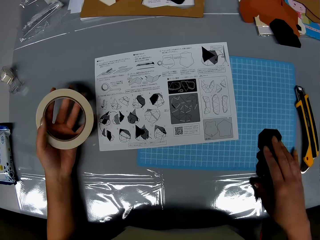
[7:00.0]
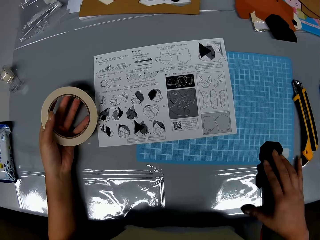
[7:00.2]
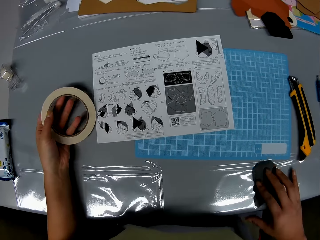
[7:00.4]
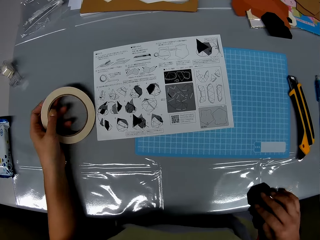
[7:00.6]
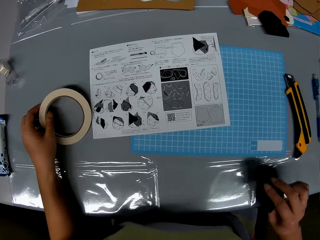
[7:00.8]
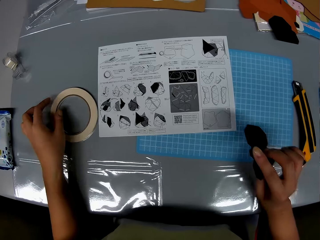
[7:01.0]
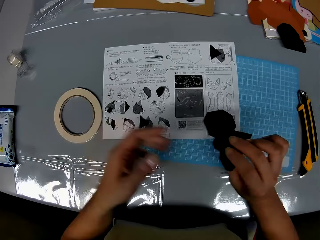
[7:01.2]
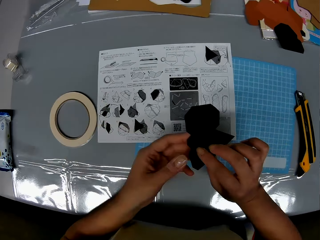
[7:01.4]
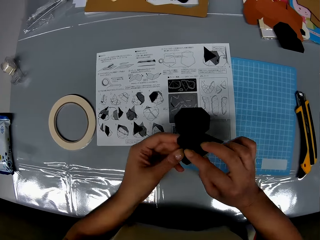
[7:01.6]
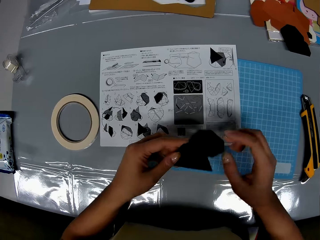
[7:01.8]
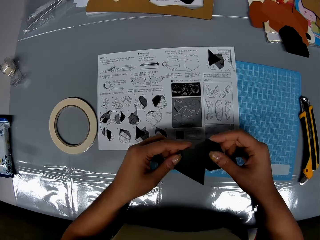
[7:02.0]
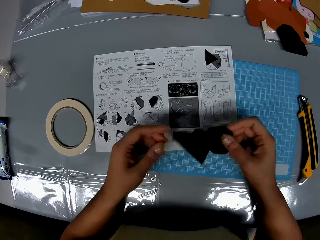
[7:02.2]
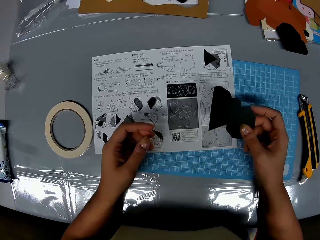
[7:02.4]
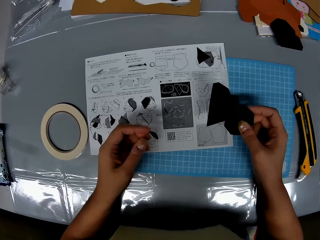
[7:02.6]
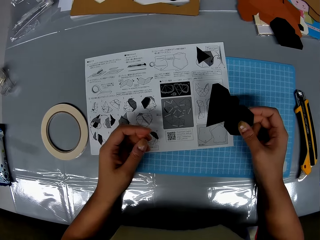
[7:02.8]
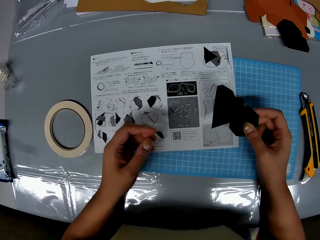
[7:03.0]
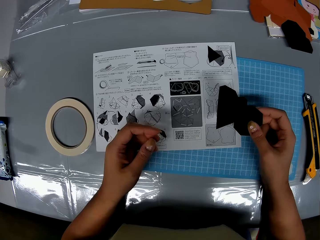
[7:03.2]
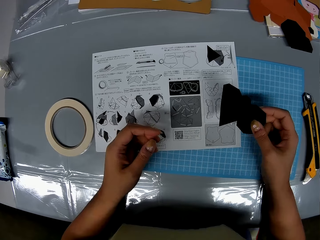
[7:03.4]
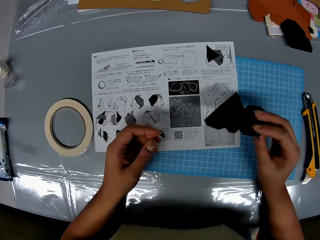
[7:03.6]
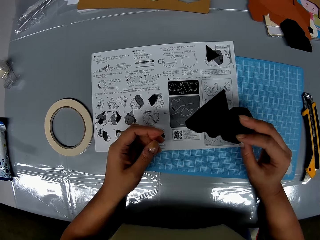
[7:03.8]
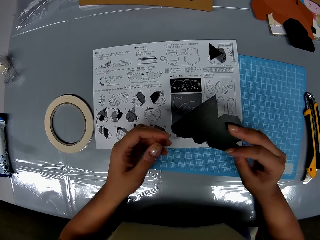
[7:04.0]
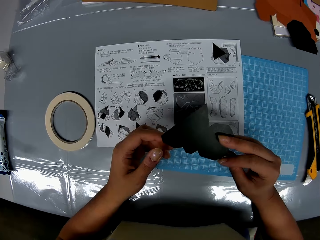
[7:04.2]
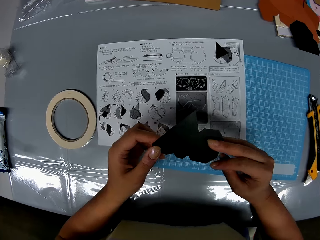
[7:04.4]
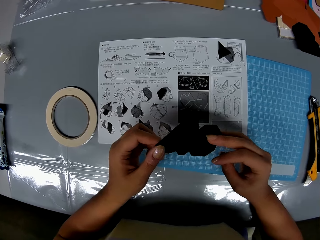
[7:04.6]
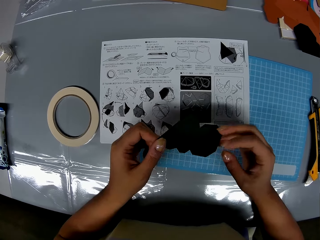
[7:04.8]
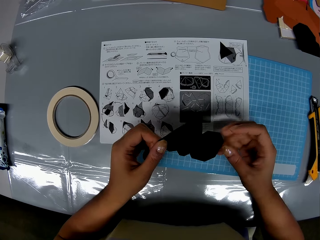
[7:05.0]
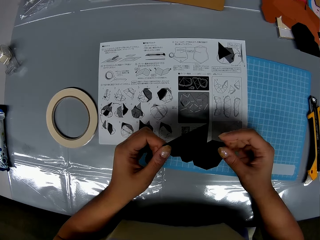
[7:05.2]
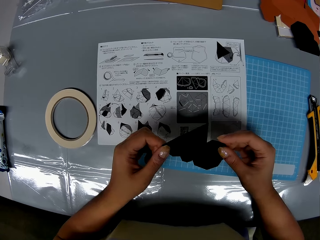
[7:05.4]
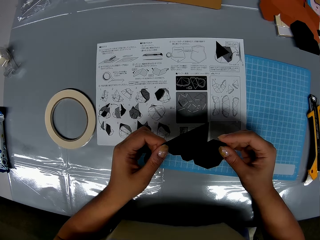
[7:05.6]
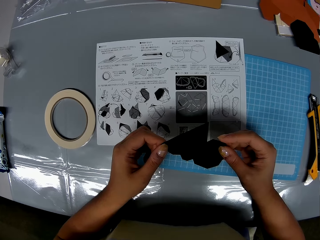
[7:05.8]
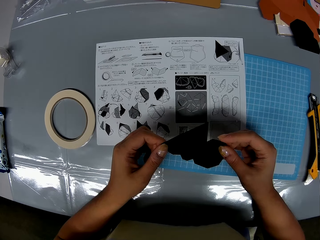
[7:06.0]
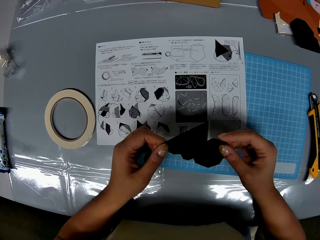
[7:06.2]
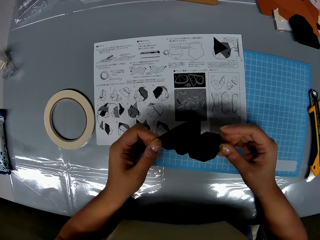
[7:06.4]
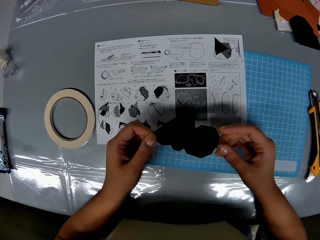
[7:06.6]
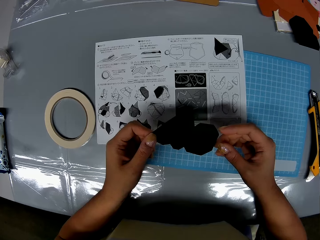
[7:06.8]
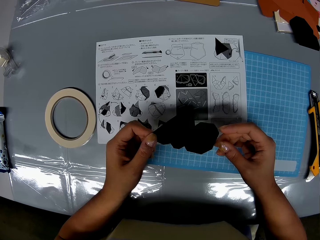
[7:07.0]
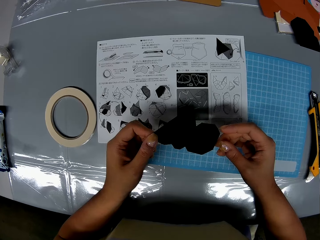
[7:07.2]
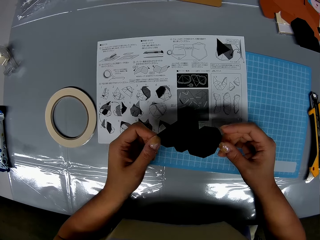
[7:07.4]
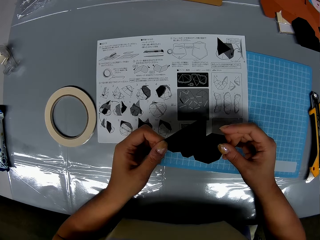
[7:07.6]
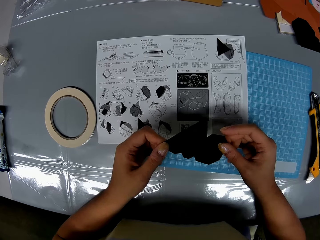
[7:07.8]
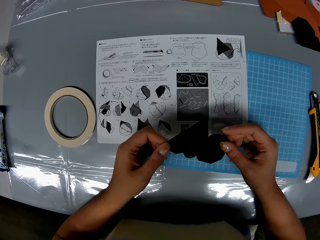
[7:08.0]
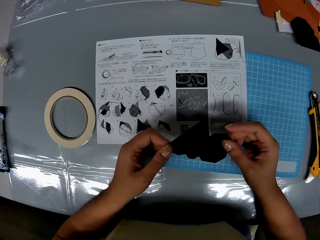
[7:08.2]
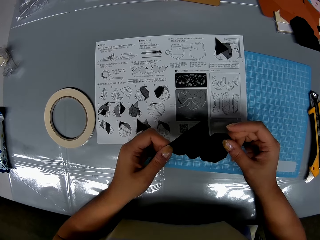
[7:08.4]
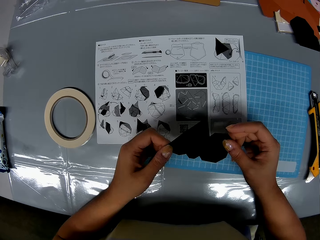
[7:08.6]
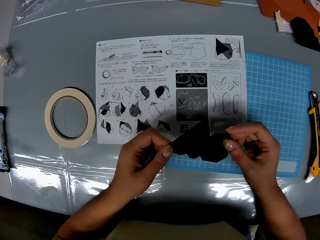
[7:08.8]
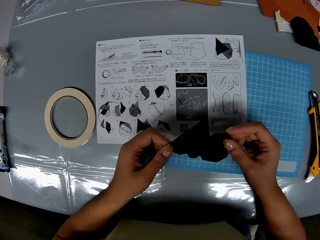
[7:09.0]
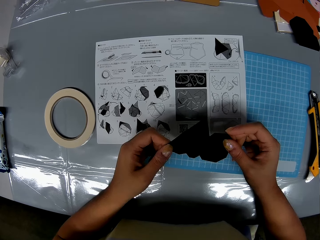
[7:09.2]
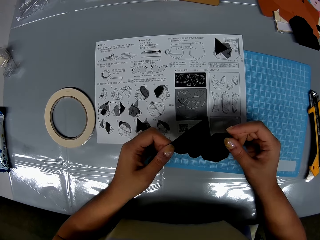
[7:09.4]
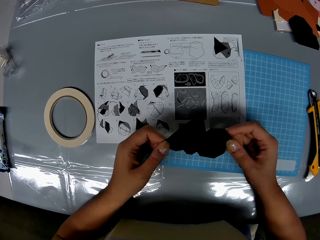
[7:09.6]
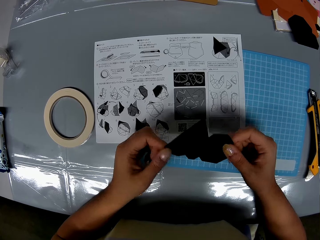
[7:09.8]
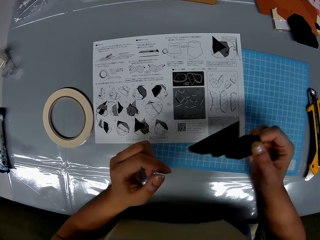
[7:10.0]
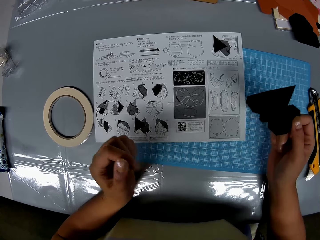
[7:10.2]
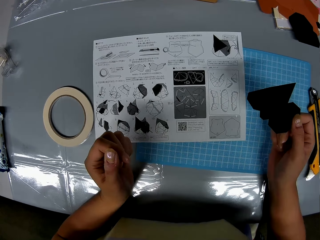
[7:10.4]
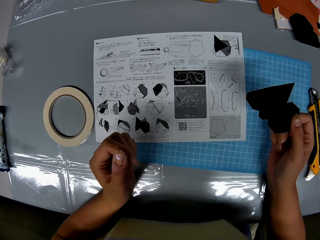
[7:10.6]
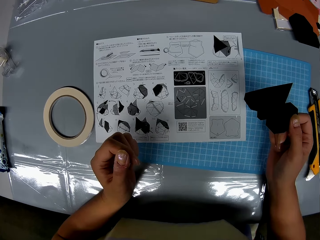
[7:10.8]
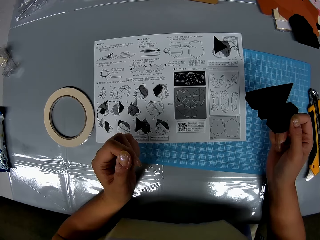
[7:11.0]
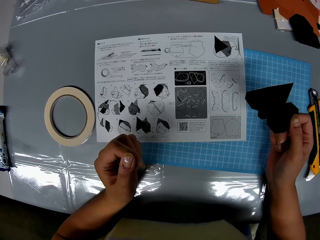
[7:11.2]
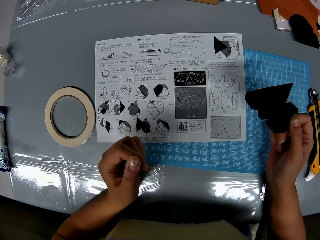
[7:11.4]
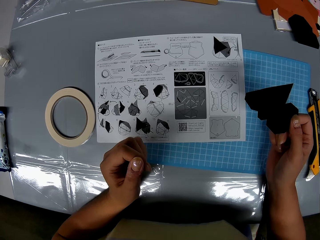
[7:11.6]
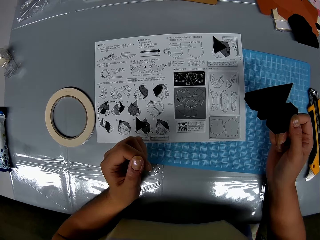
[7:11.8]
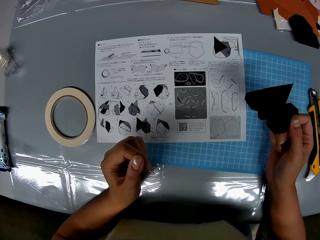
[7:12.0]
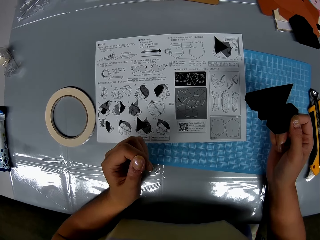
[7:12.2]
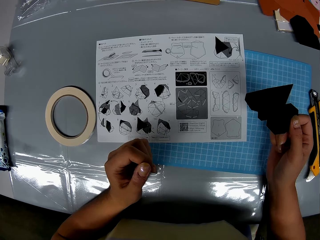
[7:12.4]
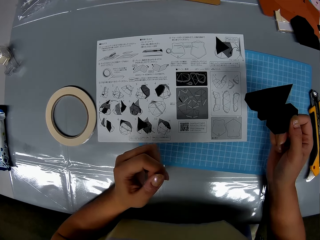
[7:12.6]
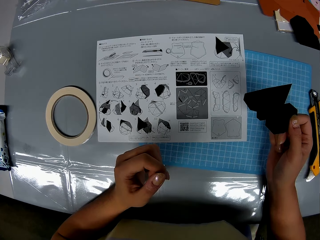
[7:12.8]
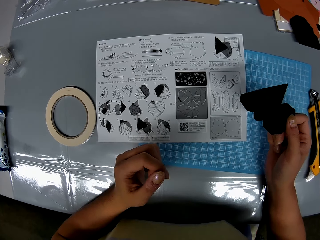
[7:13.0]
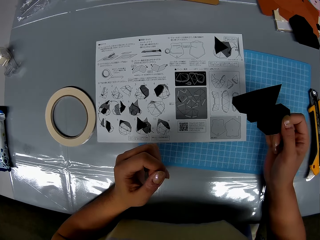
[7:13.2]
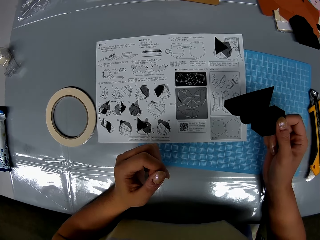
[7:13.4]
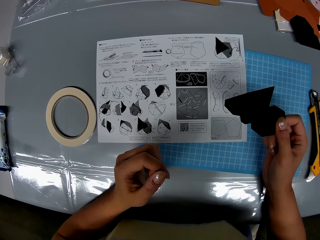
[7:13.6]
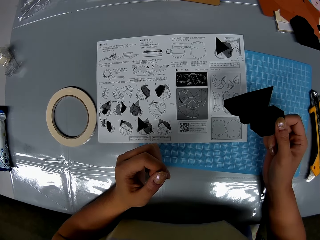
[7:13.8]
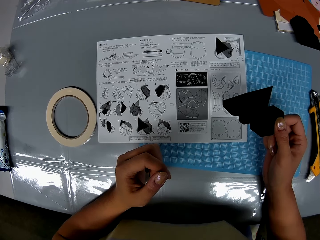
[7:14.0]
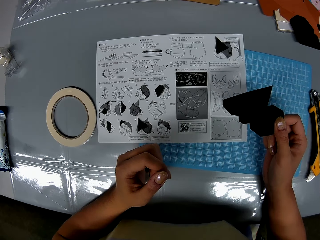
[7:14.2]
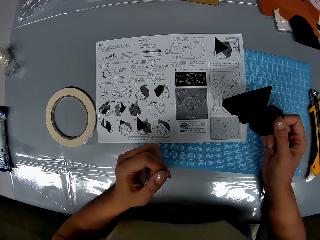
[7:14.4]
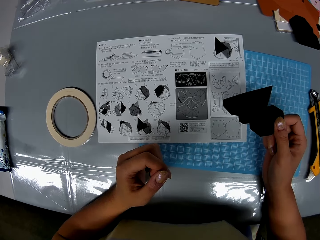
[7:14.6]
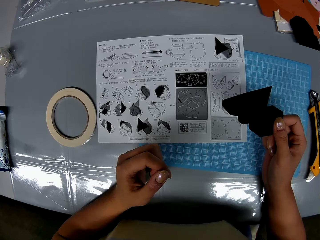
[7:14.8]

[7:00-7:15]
The camera wearer drags a paper cutting on the cutting mat. She picks up the black shape piece or paper cutting on the table with her right hand. She puts the adhesive tape on the table with her right hand. She holds the paper cutting with both hands. She inspects the black shape piece with her hands. She flips the paper cutting. She holds the paper cutting with both hands. She pulls her hand off the paper cutting. She reads a manual paper.

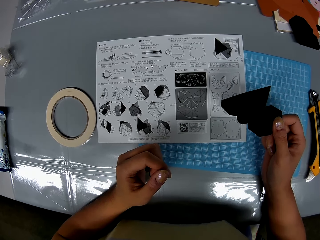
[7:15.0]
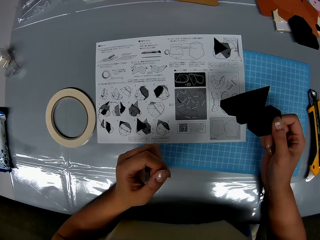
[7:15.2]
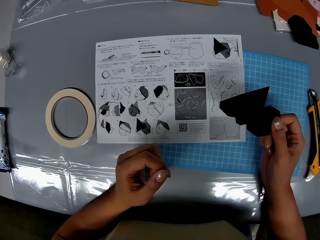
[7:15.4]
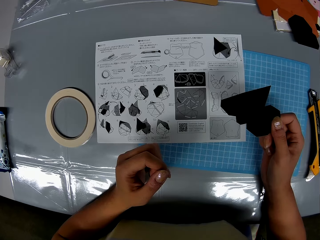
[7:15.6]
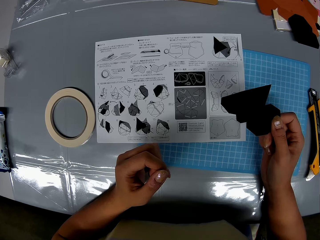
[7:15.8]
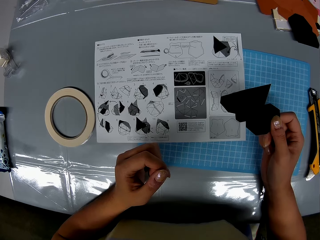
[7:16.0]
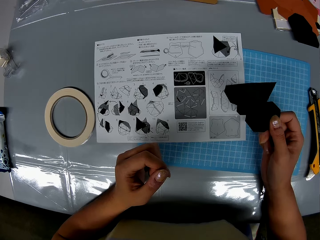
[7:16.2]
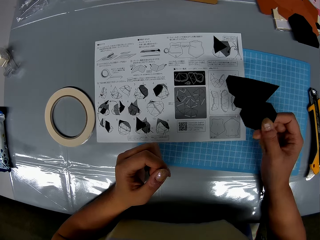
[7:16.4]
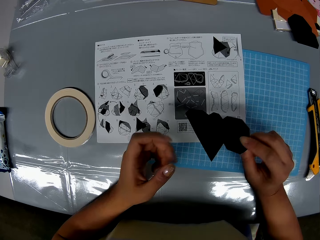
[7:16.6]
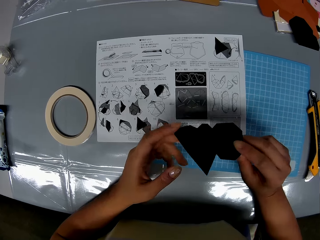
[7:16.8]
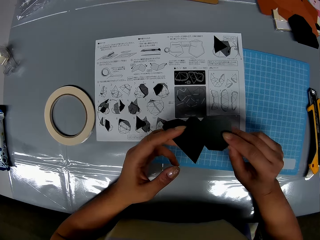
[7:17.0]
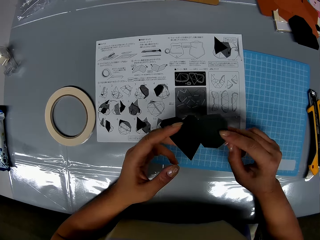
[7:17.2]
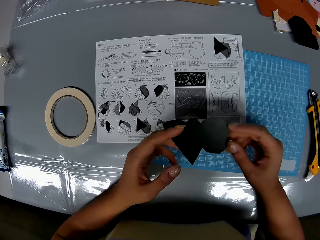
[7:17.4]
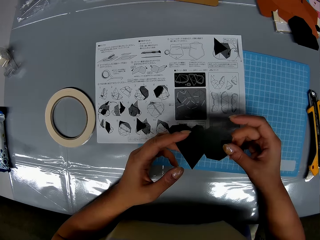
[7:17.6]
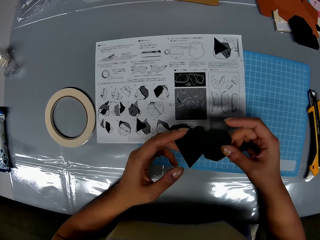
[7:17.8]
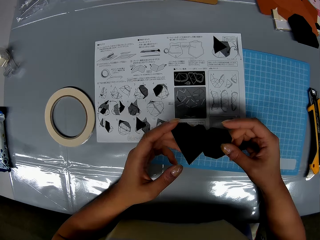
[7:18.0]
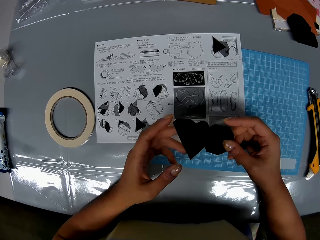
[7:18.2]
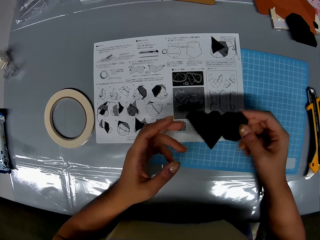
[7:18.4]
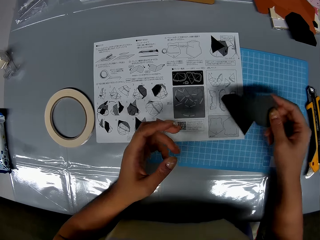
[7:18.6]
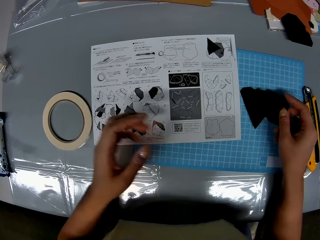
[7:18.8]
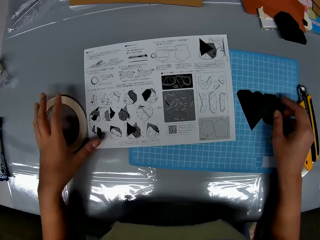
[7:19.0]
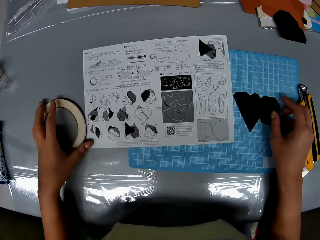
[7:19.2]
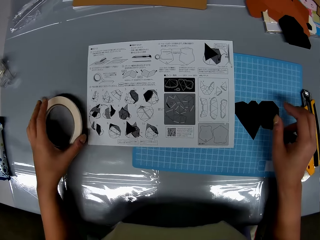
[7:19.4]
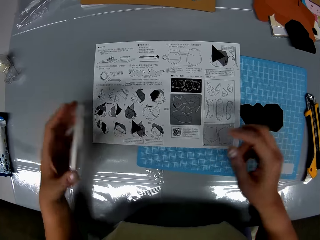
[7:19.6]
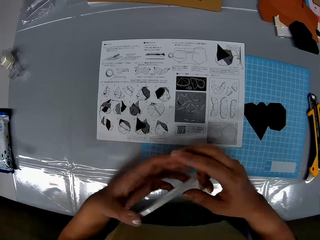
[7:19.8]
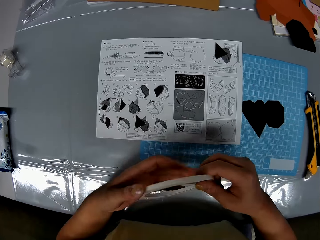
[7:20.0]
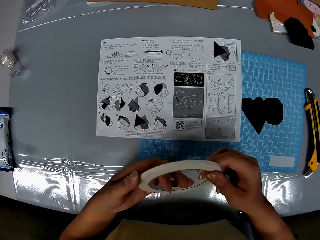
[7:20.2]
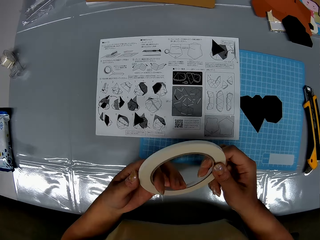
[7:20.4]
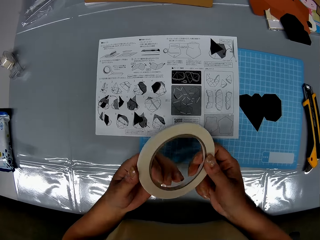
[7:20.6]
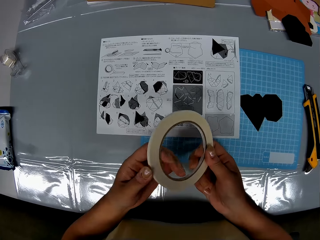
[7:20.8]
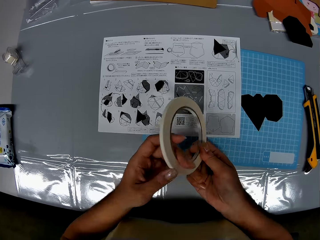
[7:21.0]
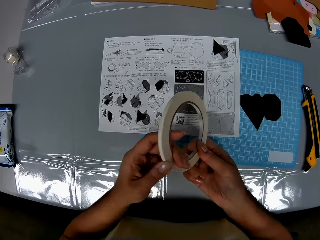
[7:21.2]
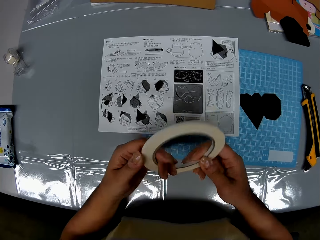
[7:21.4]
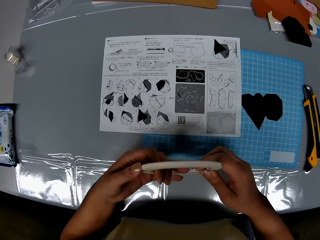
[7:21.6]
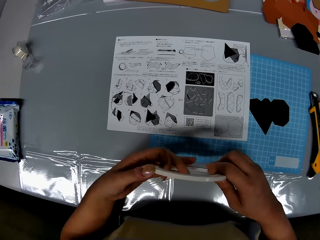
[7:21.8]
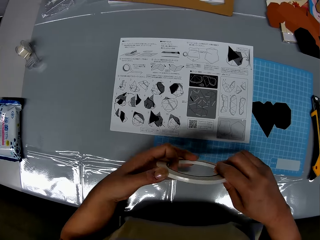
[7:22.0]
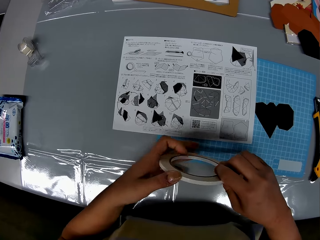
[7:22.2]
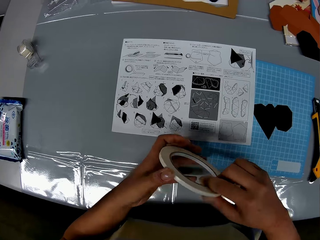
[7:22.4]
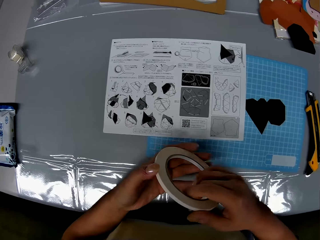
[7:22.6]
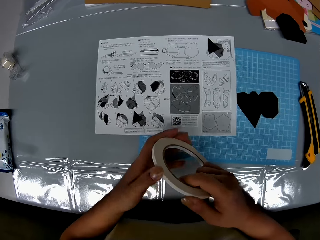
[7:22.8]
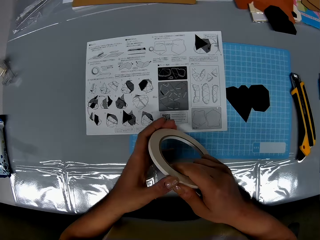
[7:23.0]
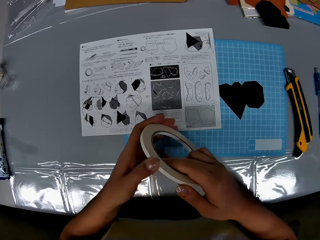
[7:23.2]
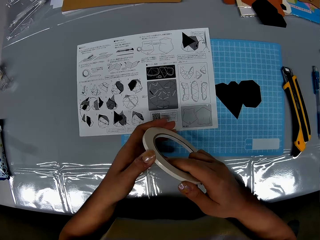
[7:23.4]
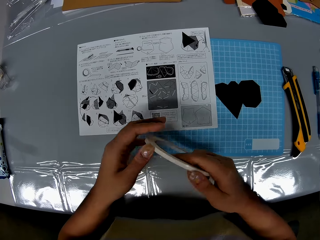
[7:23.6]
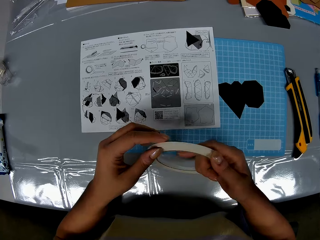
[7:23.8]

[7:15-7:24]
The camera wearer holds a paper cutting with both hands. She pulls her hand off the paper cutting. She puts the black shape piece on the table with her right hand. She picks up the adhesive tape or masking tape roll with her left hand. She holds the masking tape roll with both hands.
